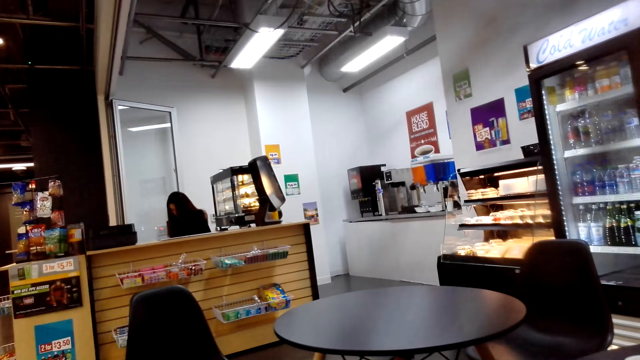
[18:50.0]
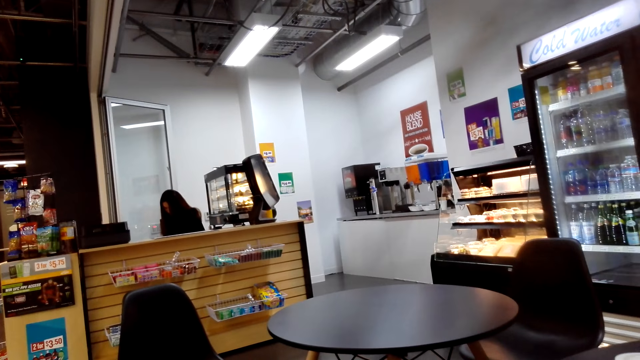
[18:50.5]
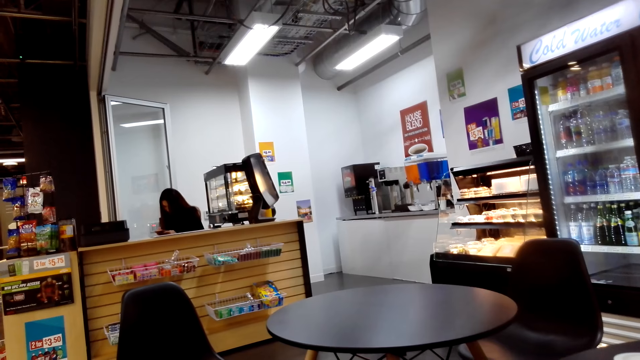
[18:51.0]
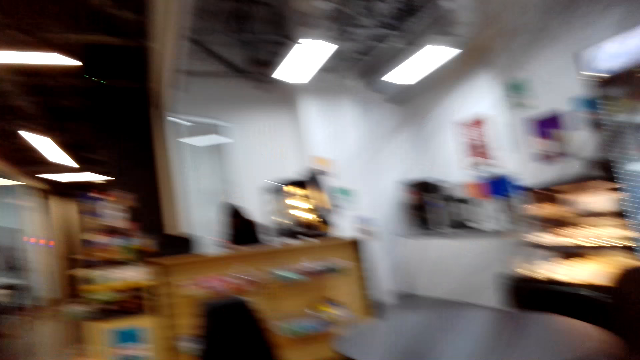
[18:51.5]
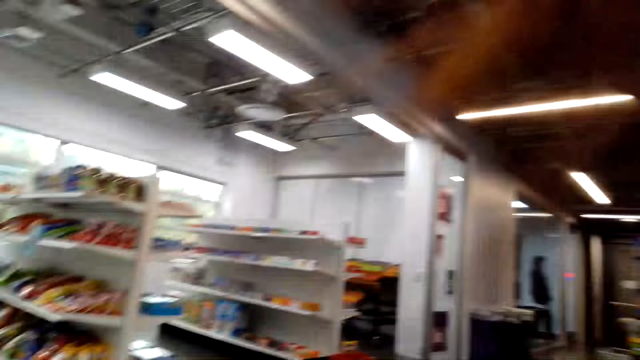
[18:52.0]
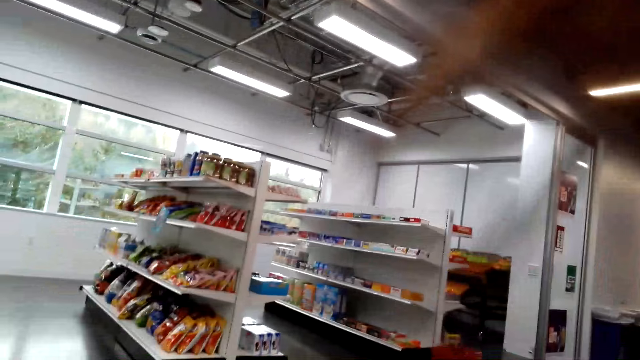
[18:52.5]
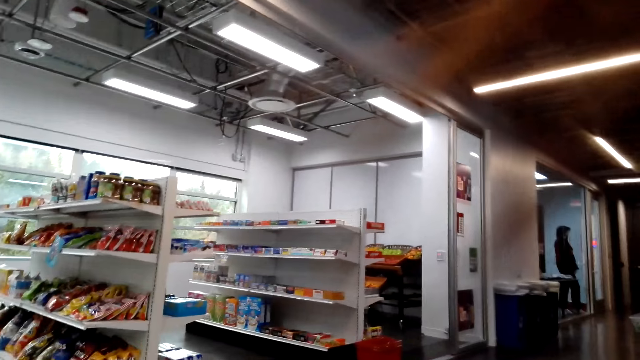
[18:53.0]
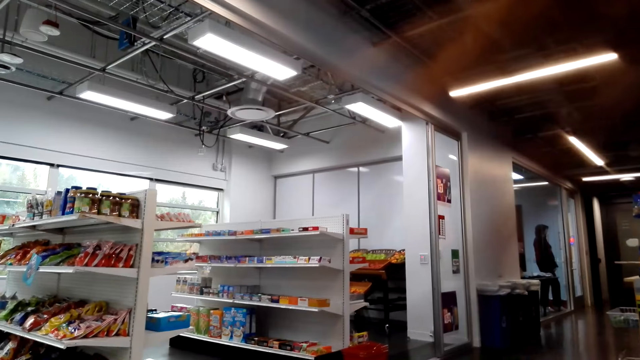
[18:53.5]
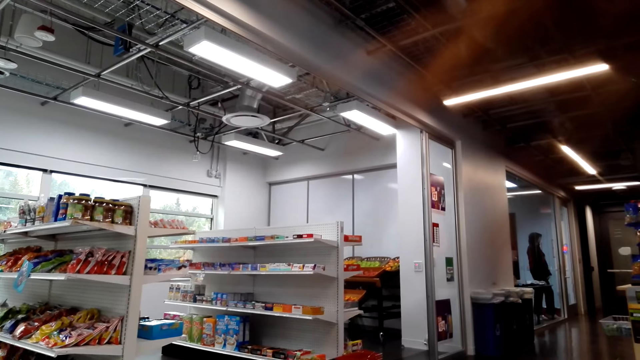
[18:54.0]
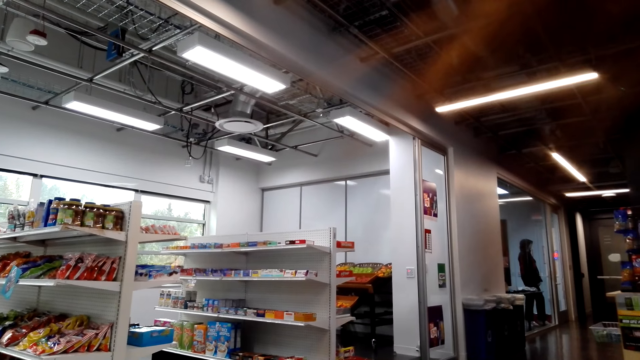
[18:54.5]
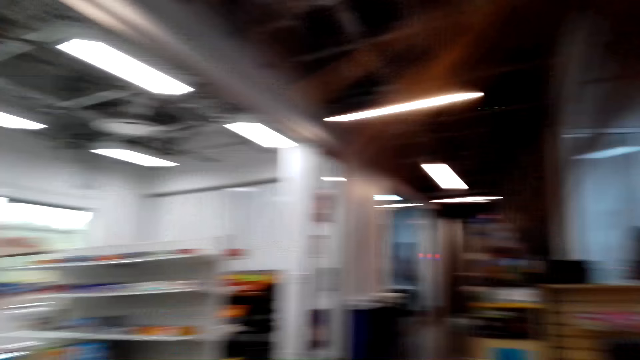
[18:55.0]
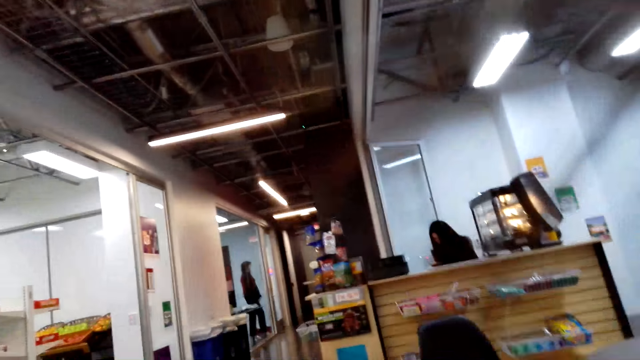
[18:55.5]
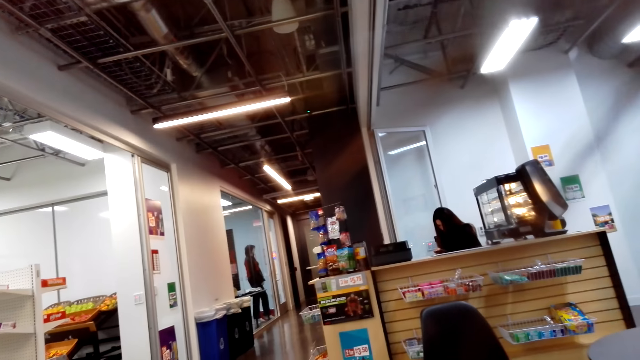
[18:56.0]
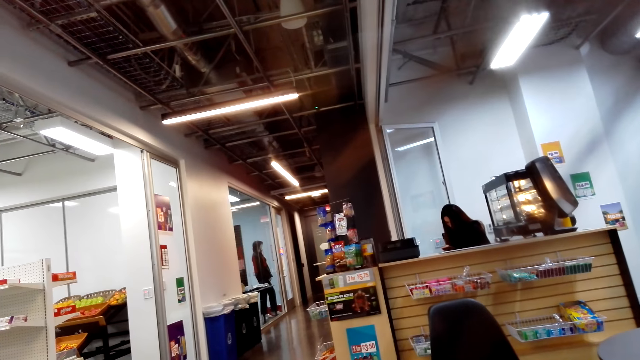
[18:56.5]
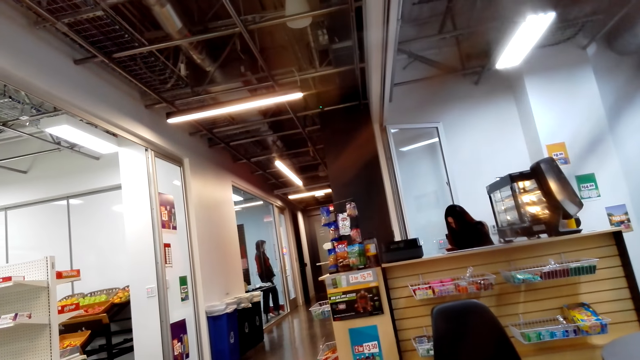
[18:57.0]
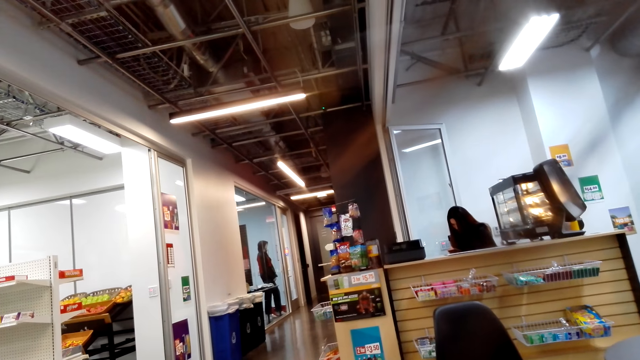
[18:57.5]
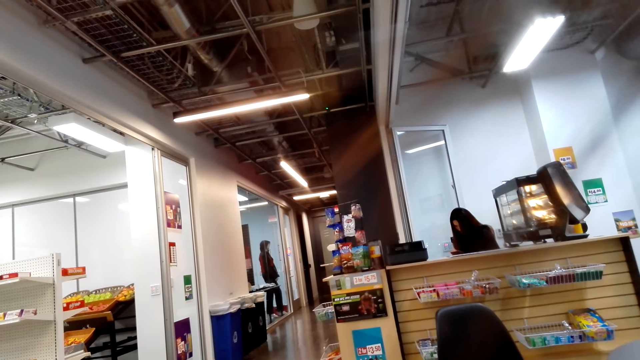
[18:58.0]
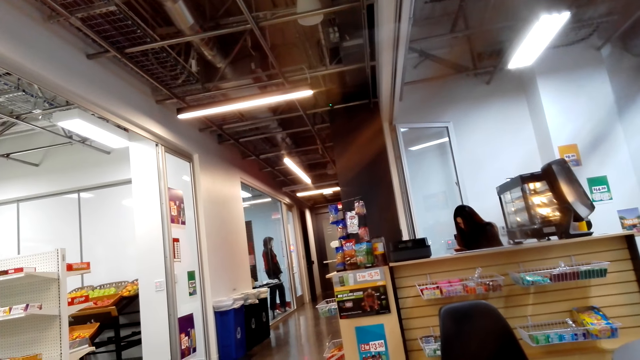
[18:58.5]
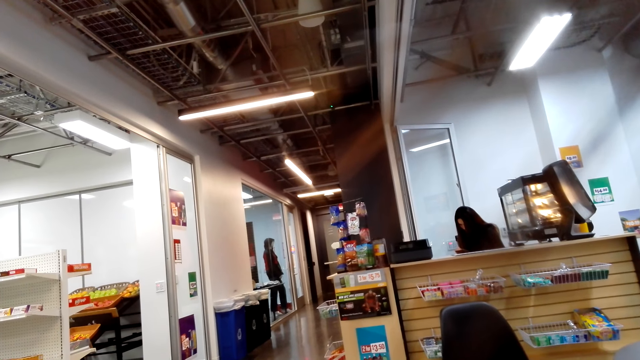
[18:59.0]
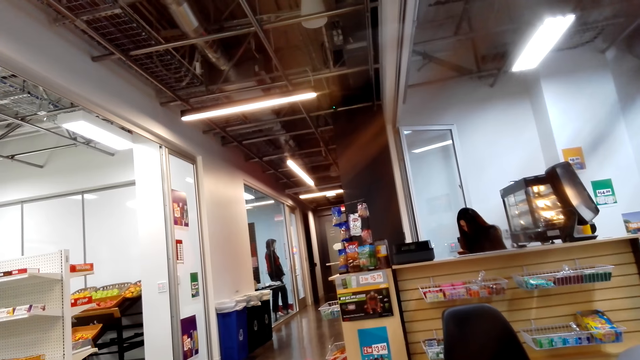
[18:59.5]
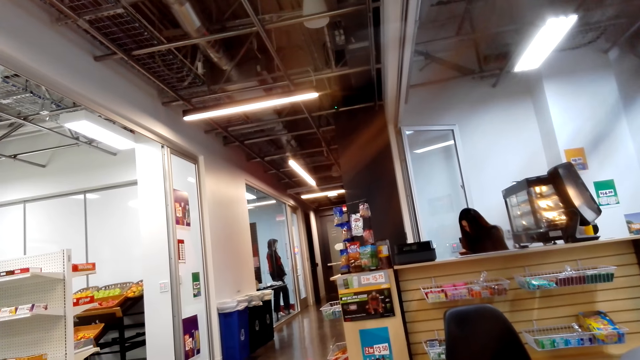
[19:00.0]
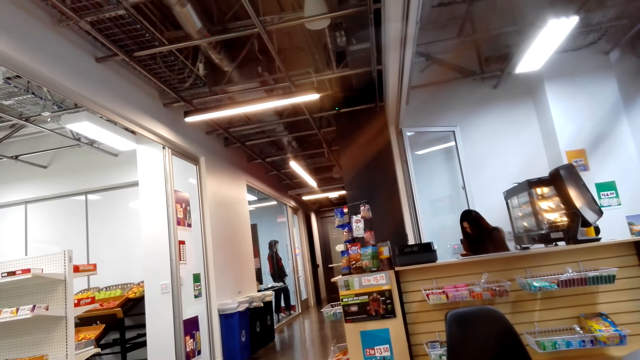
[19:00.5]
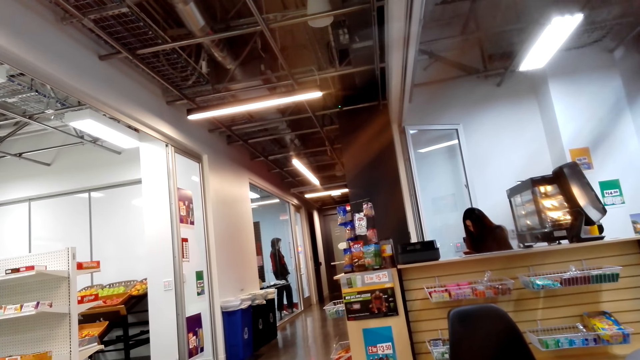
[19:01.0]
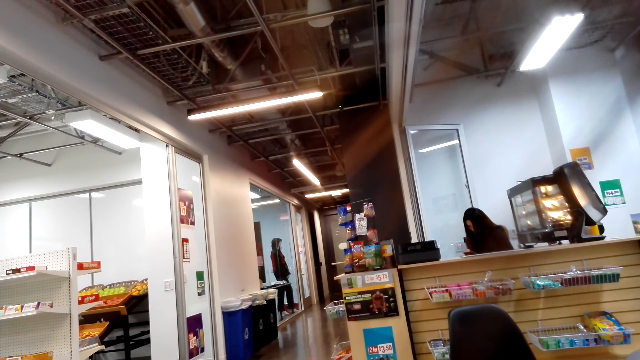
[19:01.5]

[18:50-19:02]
The camera wearer looks around.

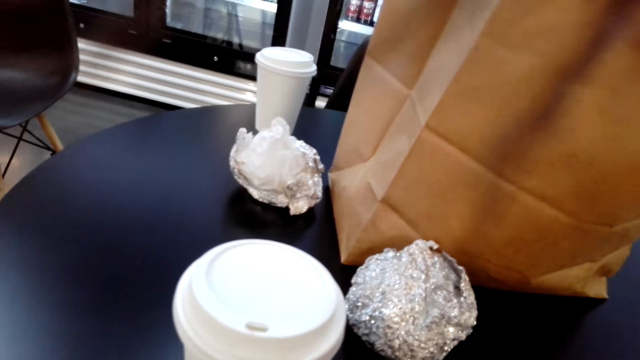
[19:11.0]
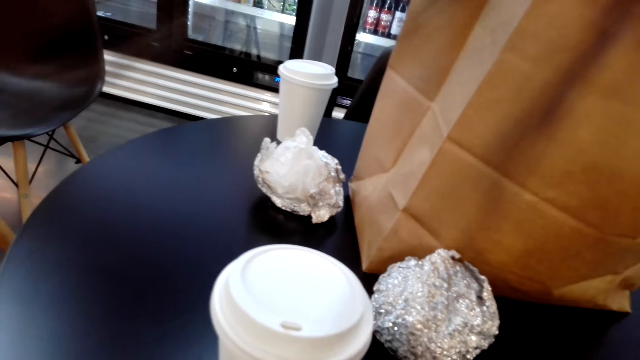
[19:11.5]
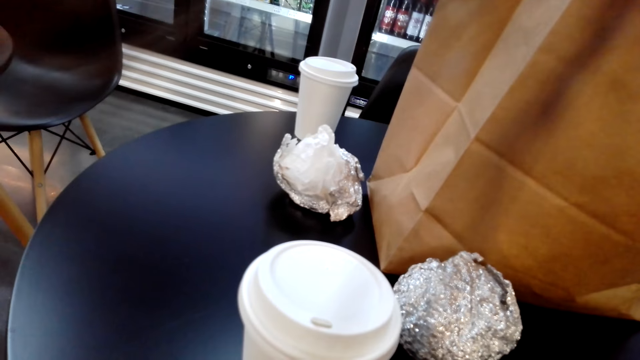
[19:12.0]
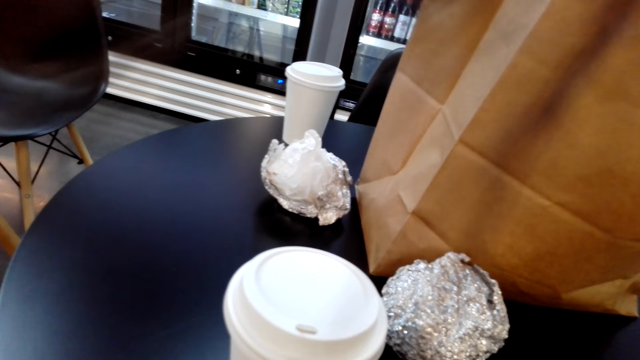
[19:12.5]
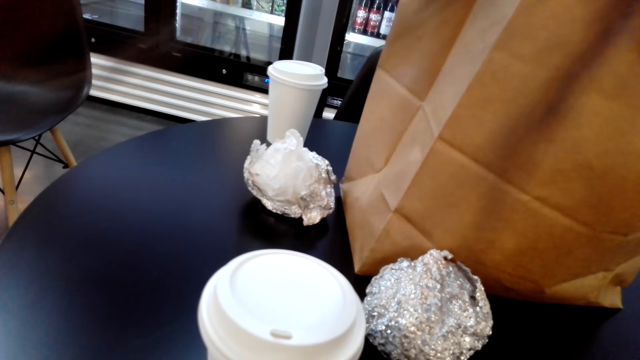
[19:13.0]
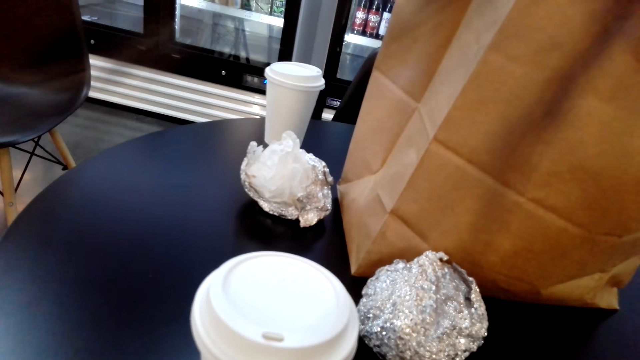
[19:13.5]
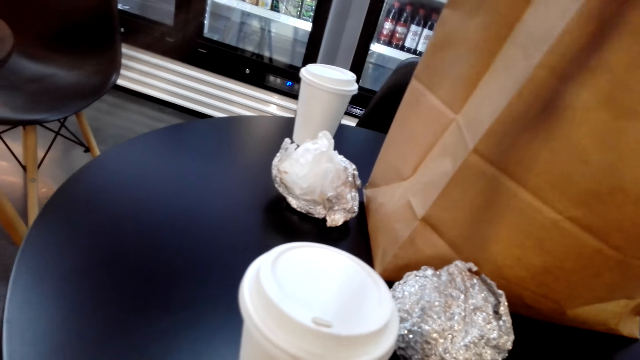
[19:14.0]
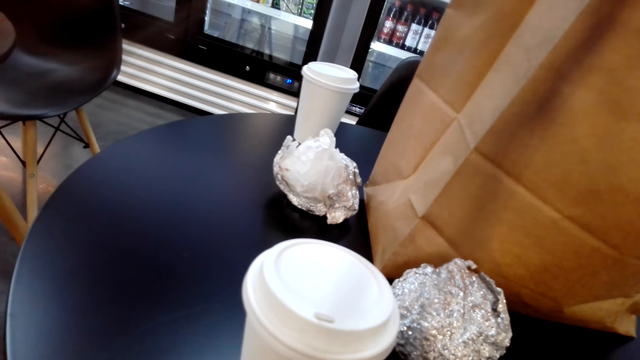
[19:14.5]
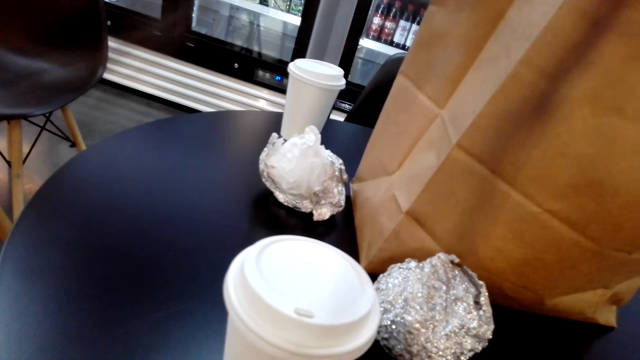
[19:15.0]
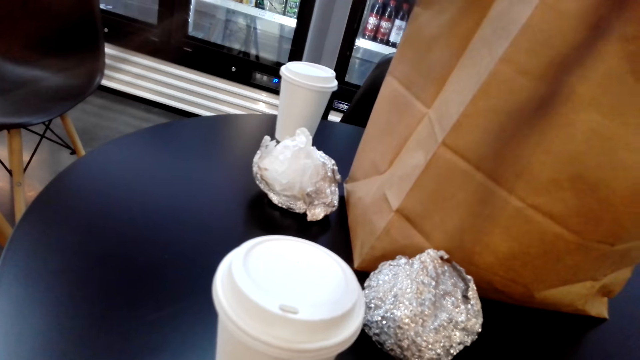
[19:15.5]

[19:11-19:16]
The camera wearer looks at the coffee and something on the table.

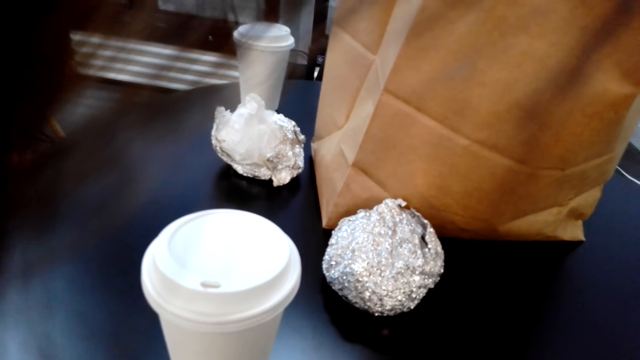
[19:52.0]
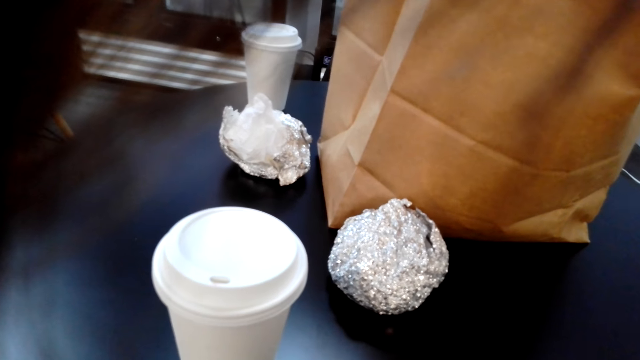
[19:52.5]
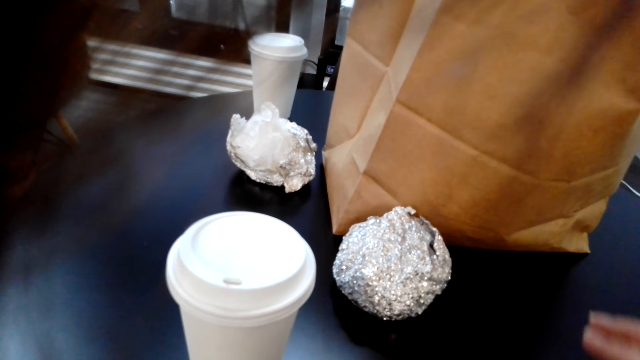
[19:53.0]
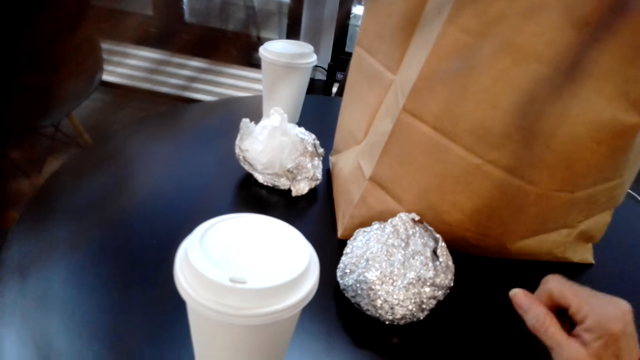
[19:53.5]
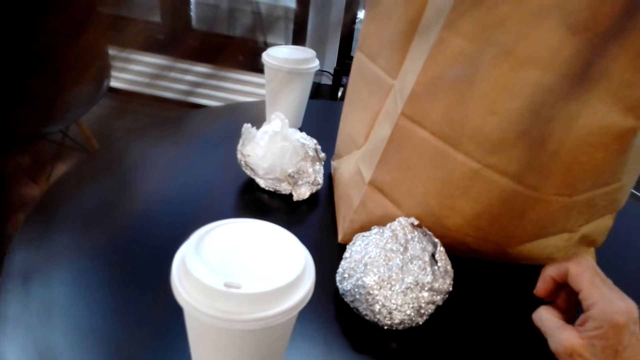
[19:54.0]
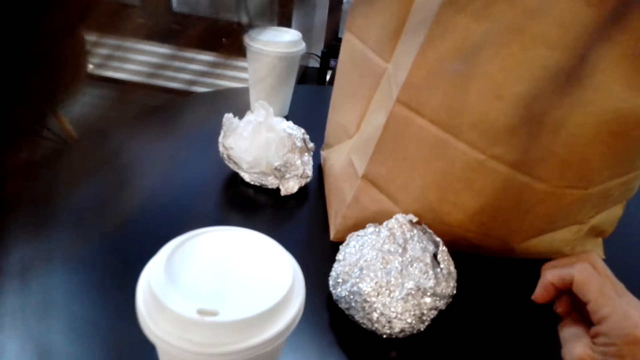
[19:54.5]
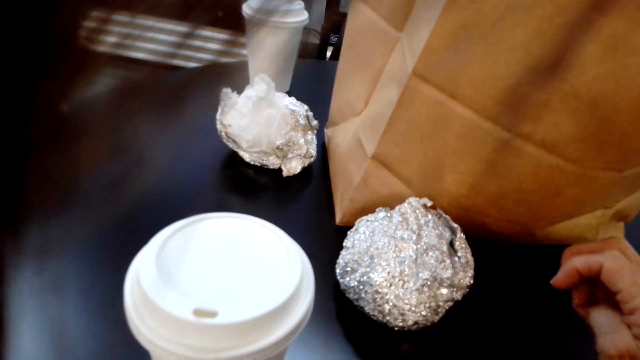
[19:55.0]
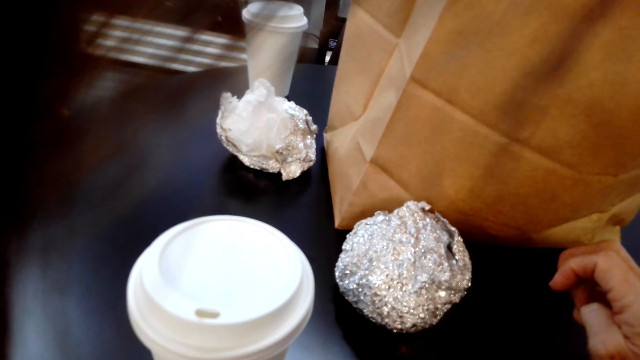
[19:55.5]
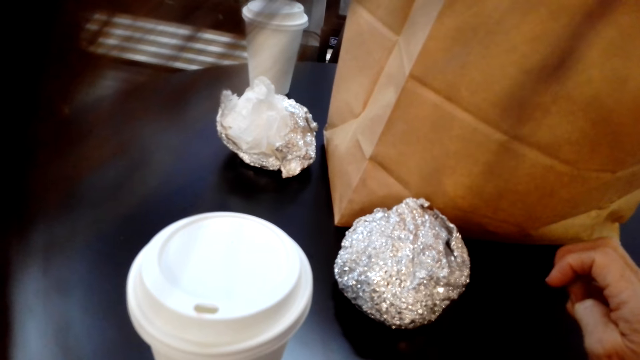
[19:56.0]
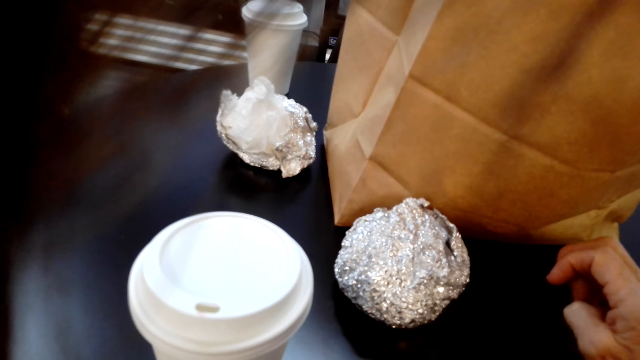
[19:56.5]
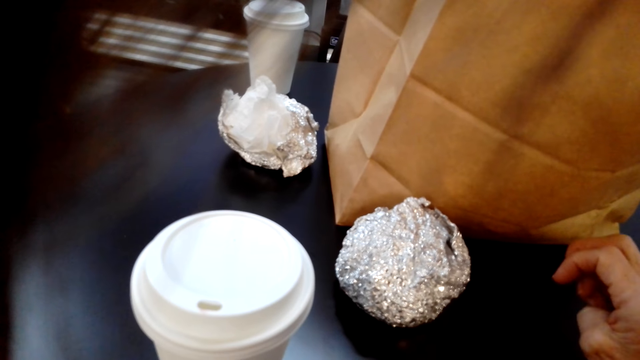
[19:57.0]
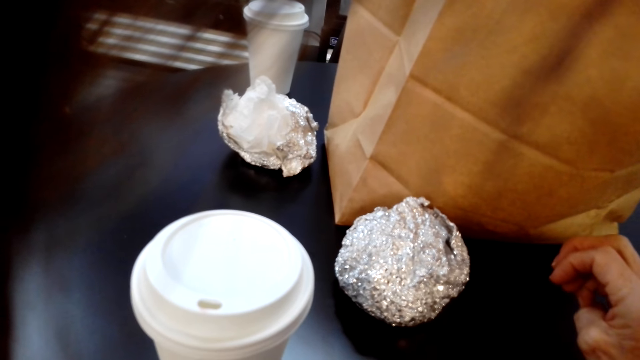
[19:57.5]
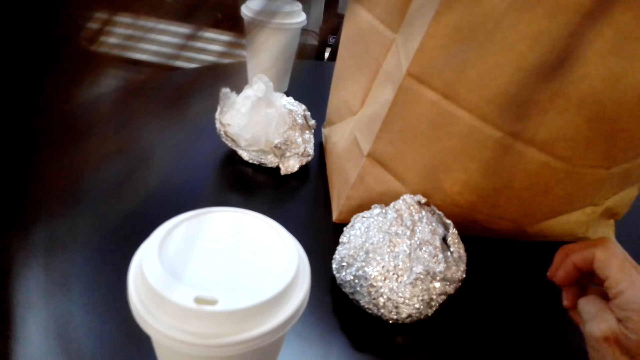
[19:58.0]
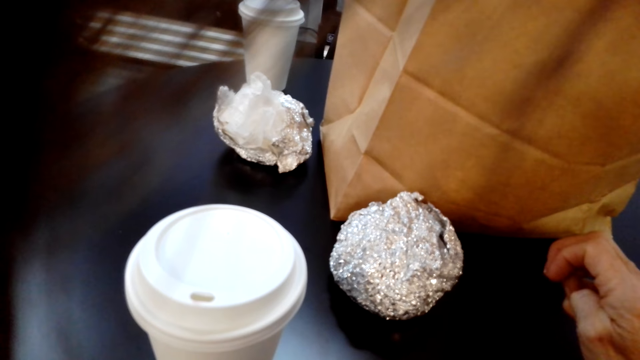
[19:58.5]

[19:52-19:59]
The camera wearer rubs her fingers.
